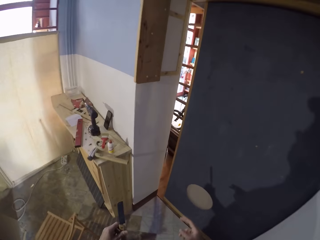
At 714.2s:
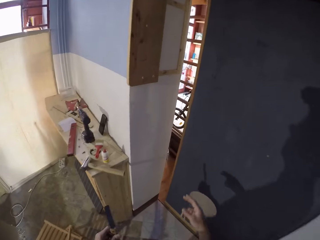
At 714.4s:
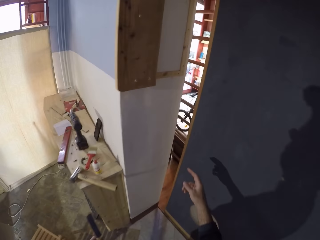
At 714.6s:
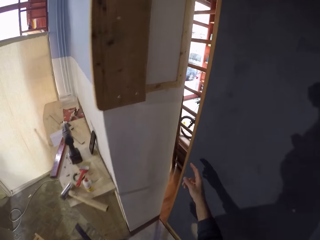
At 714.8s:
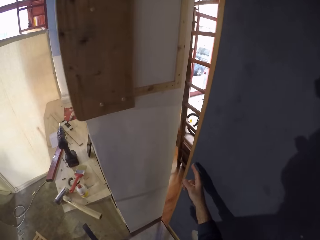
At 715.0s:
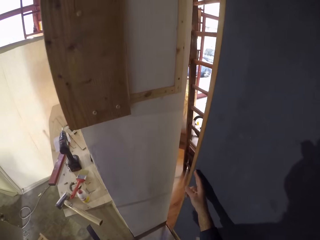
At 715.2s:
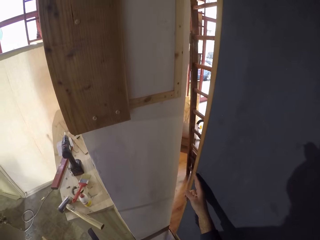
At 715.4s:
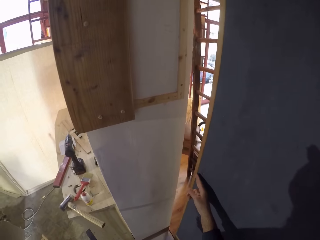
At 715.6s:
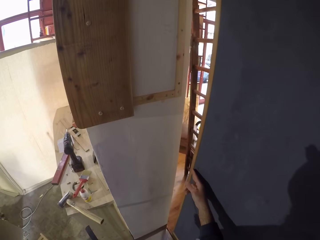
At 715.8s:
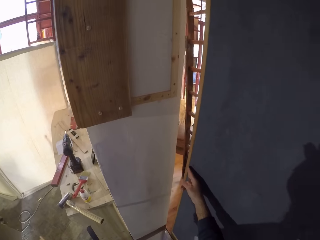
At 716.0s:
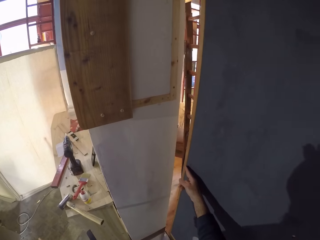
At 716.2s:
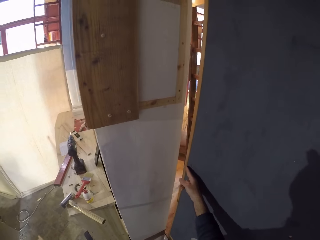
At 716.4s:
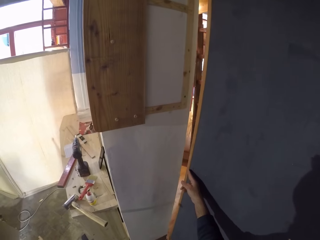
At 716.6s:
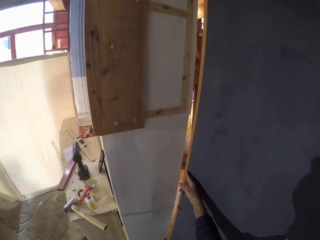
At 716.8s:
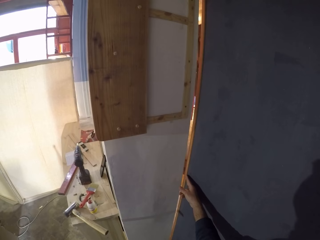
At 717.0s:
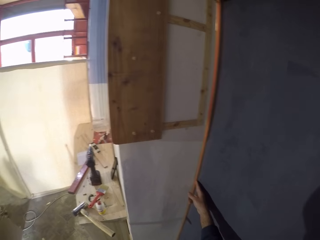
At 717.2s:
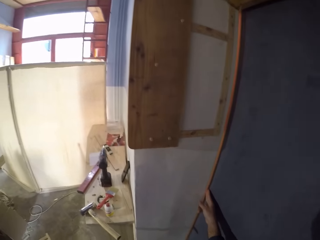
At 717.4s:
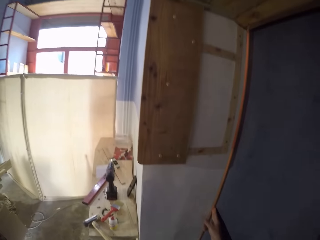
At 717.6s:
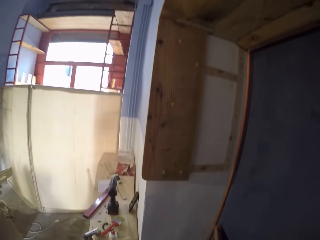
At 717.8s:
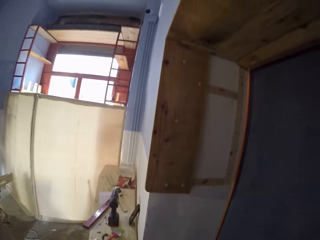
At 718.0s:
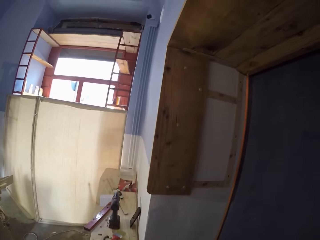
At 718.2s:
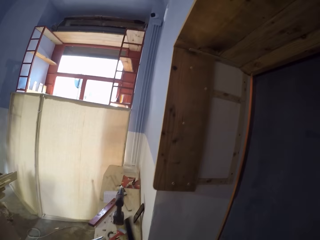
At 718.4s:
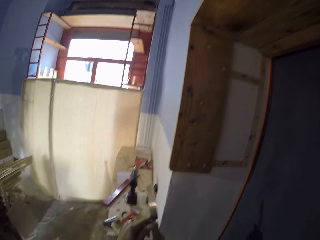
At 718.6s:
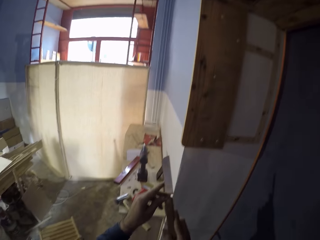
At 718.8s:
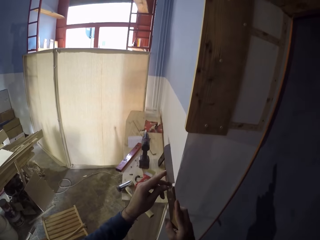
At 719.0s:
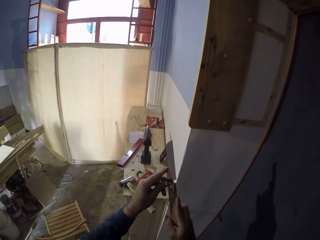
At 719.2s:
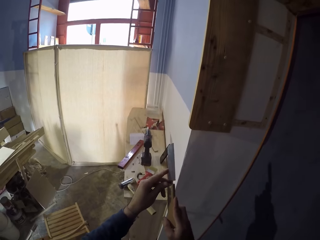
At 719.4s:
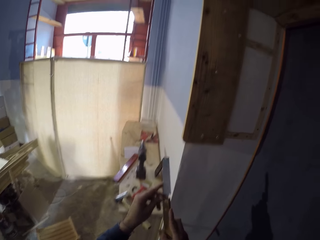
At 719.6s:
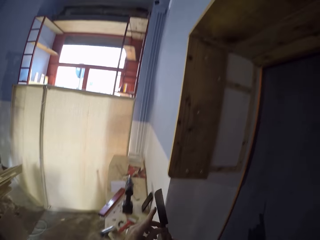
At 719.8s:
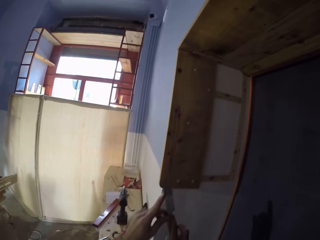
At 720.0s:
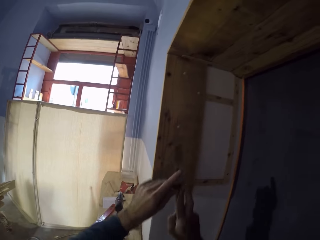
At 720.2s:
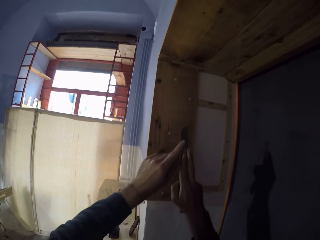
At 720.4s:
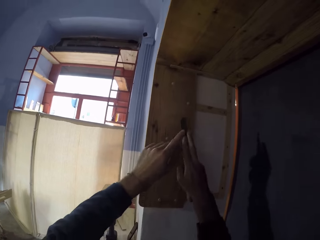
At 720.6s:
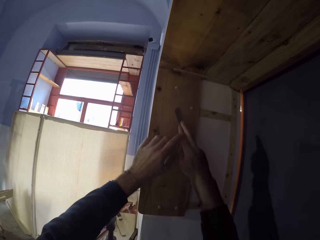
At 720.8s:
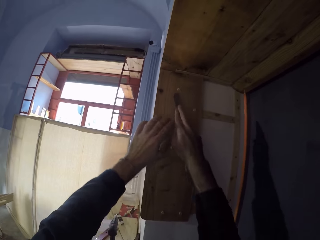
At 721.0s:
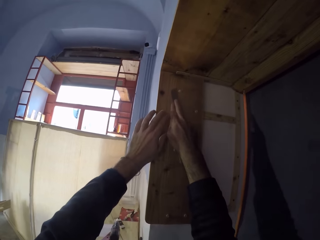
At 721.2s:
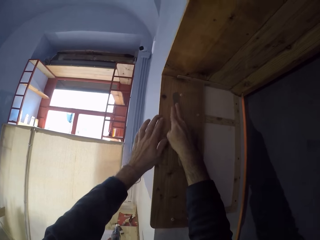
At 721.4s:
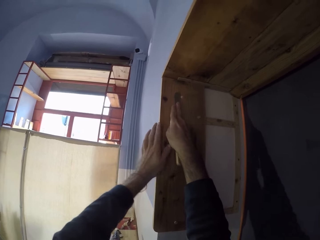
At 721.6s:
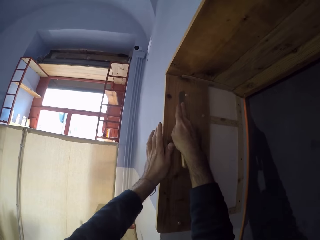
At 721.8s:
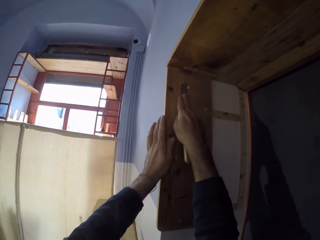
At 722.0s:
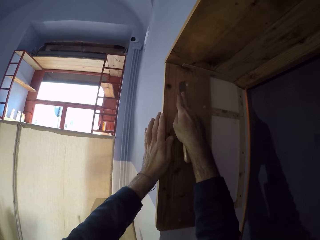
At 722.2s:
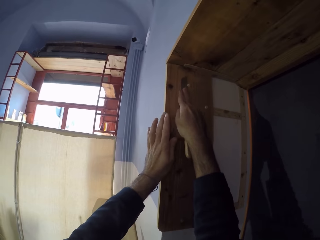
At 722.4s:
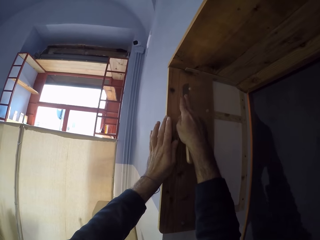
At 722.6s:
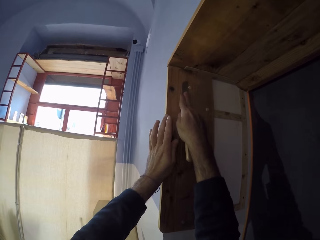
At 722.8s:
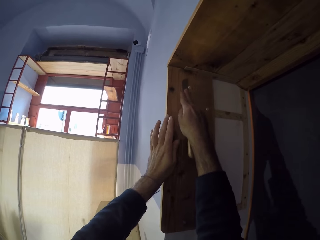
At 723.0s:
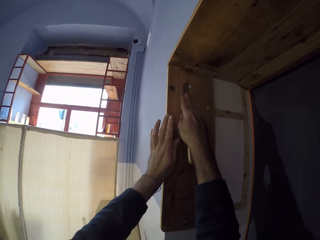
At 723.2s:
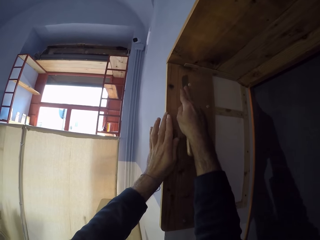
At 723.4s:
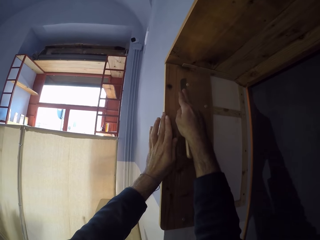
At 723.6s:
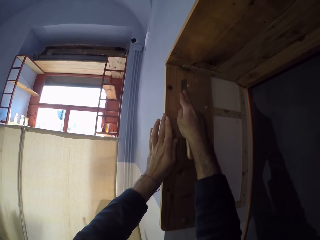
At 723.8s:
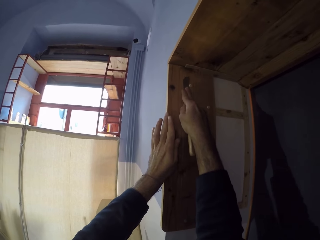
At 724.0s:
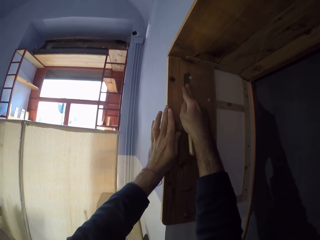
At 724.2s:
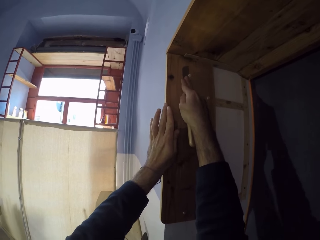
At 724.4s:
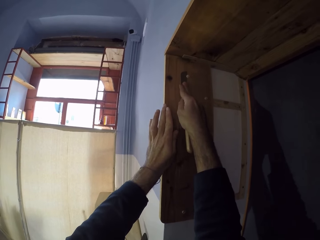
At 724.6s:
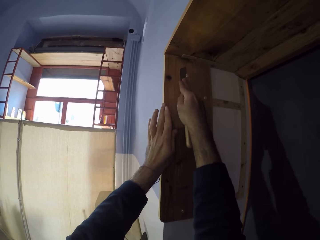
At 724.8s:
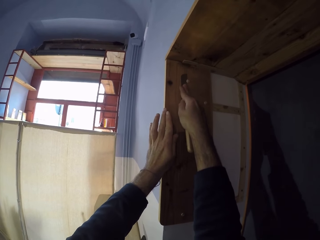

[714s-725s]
The camera wearer touches the door. He closes the door with his right hand. He looks around. He holds the knife with both hands. He lifts the knife. He cuts part of the wood with the knife. He lifts the knife. He cuts off the wooden pin's end in the wooden frame with the knife in his right hand. He rests his left hand on the wooden frame.

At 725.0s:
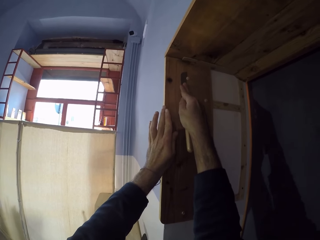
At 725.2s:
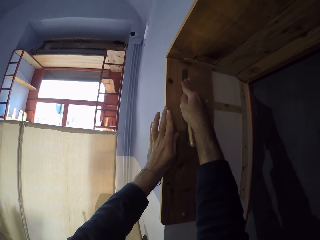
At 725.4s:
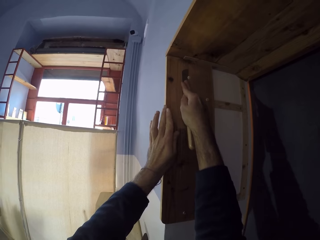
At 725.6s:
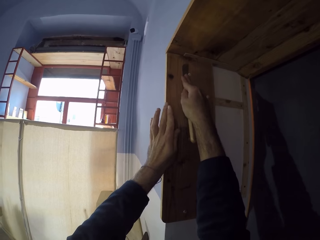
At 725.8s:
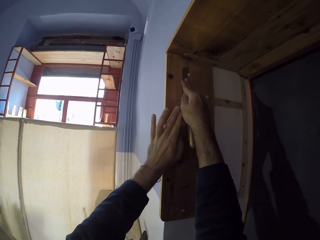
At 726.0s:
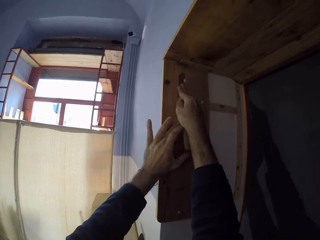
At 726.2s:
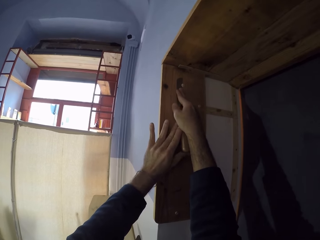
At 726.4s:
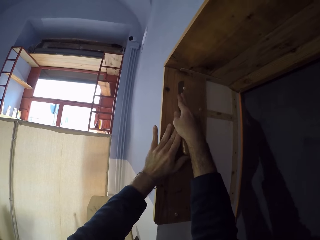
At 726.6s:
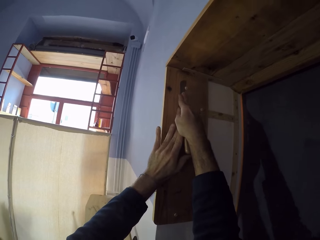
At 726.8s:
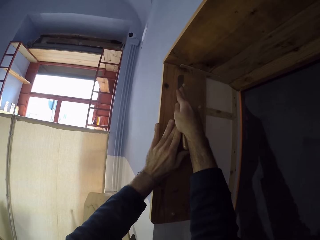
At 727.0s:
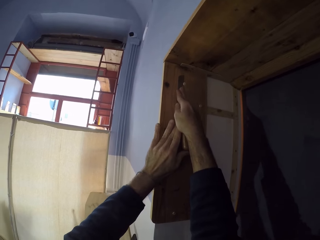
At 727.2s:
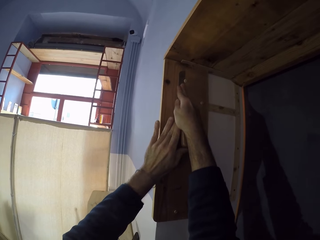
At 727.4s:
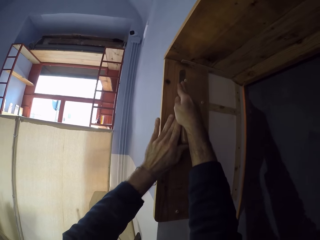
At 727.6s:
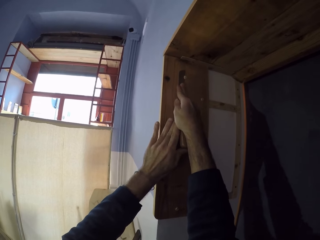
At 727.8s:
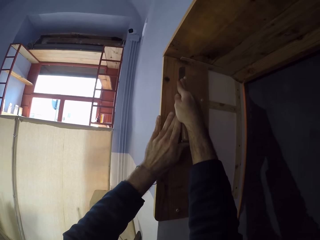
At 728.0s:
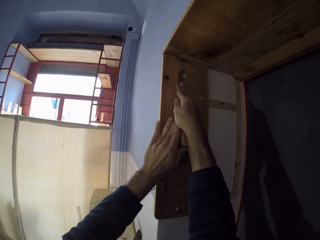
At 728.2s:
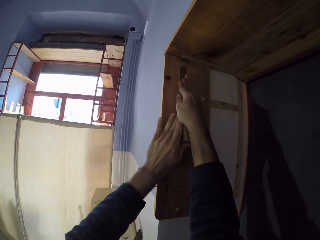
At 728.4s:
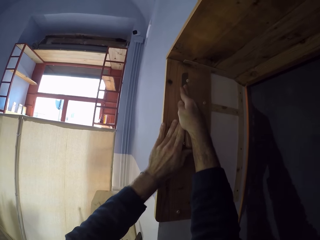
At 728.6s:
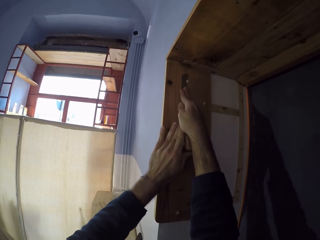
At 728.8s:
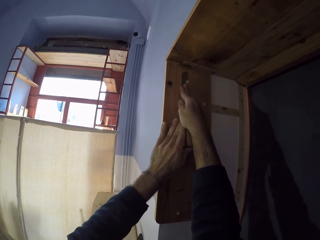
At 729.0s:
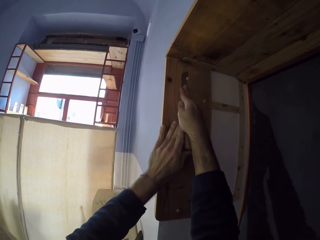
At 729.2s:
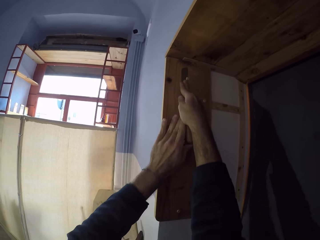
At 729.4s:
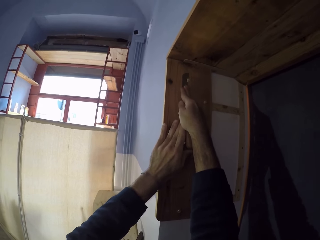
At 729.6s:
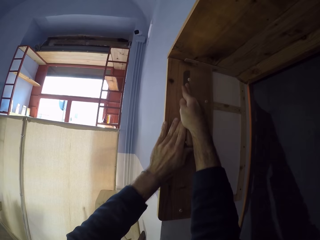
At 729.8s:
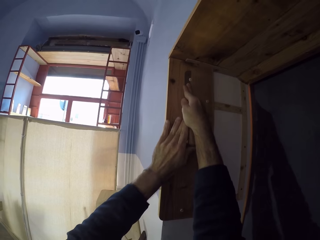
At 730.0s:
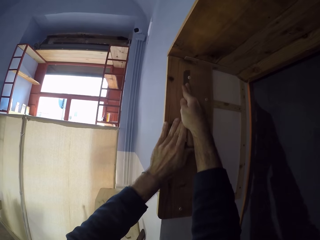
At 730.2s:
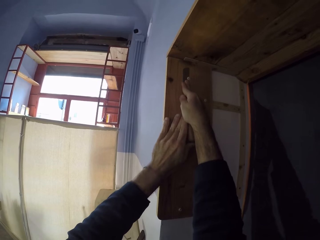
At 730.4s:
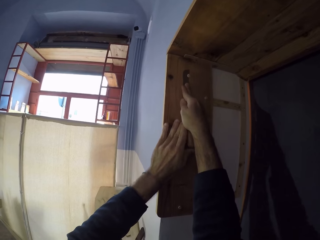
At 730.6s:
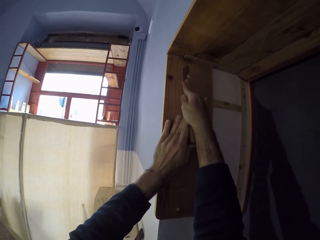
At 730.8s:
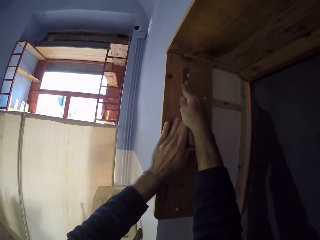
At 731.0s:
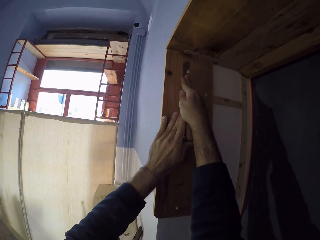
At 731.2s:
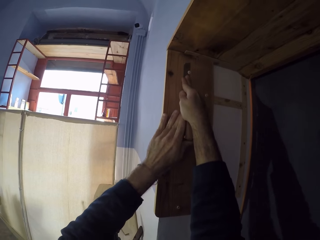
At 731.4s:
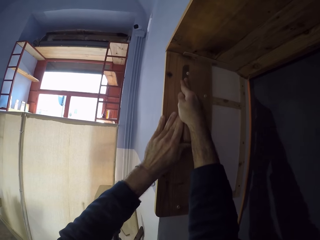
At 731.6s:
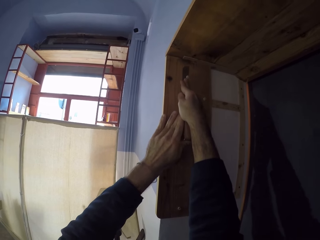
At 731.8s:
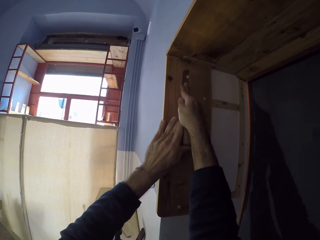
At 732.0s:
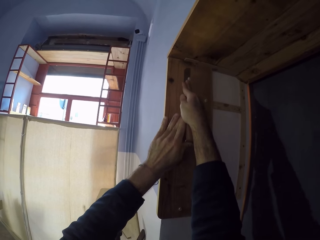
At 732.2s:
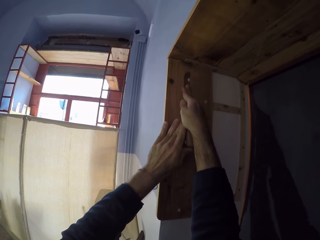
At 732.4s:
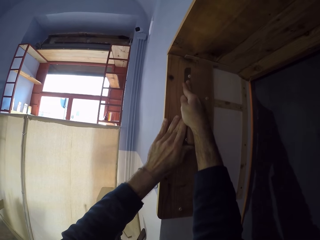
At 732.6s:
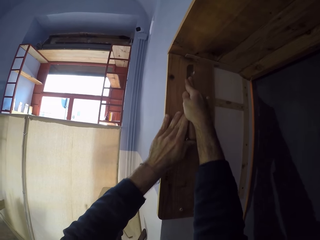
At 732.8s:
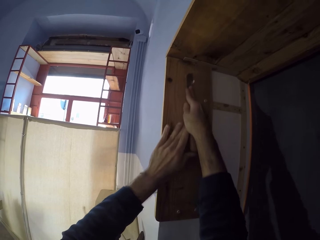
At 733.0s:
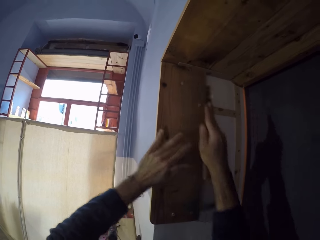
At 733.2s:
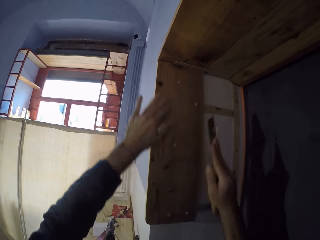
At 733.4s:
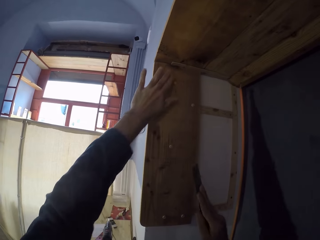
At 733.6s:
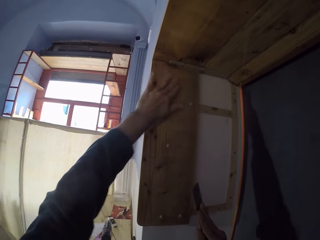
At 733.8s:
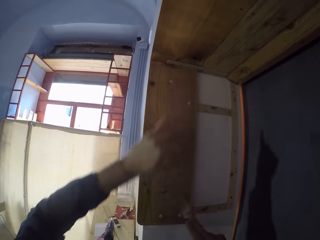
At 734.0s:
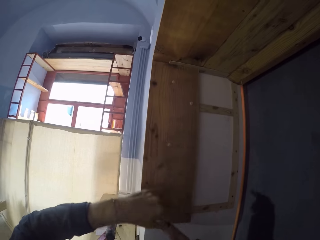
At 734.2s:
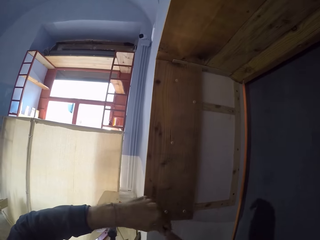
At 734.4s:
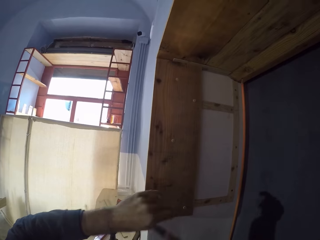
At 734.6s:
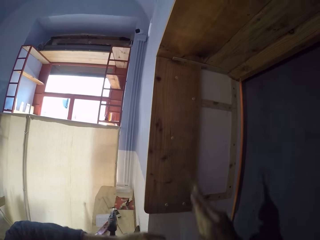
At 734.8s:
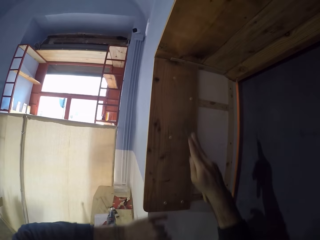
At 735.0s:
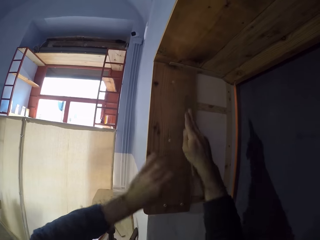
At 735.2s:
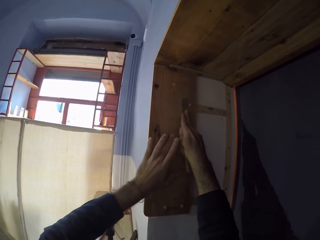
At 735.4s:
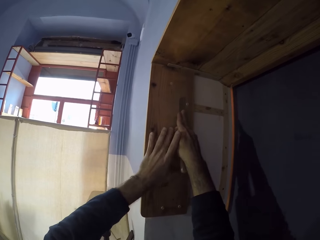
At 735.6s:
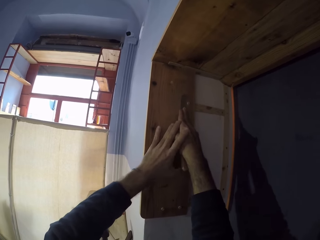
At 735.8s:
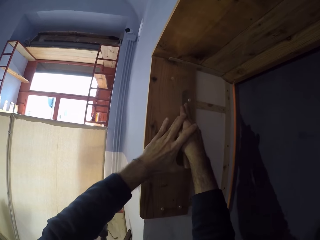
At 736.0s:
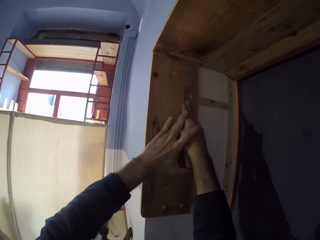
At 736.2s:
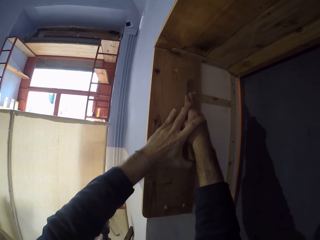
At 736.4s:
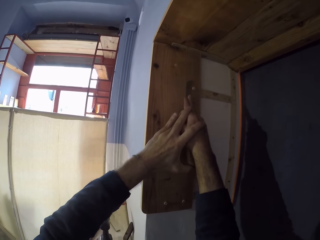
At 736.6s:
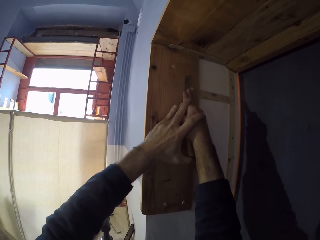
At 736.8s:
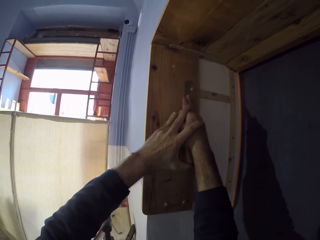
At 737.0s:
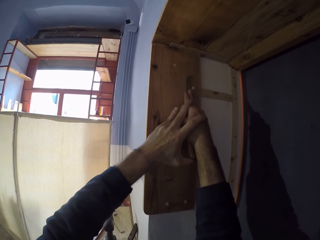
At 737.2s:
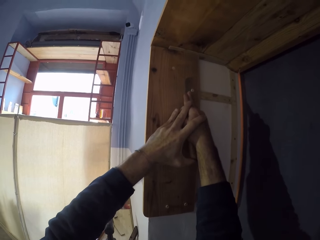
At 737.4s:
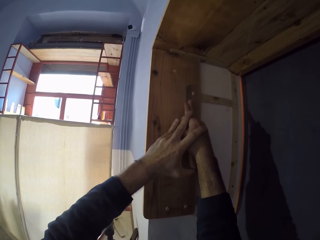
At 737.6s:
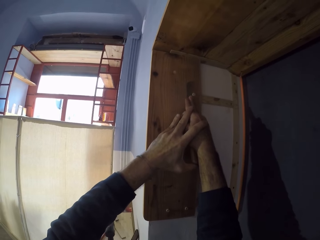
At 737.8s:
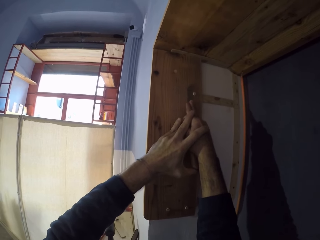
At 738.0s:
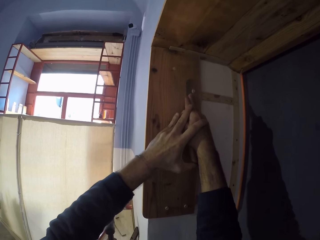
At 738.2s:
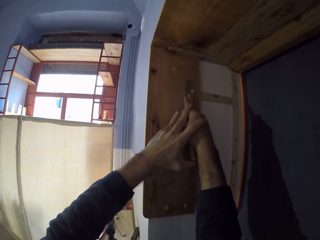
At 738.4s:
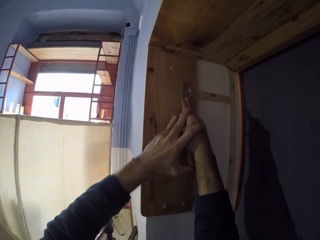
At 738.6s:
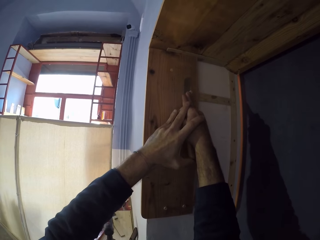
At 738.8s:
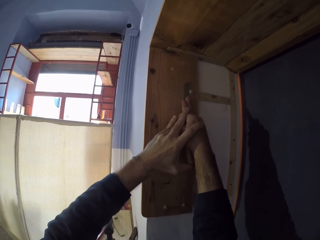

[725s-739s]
The camera wearer cuts off the wooden pin's end in the wooden frame with the knife in both hands. He removes the knife from the wood. He touches the wooden frame with his left hand. He wipes the wood with the left hand. He moves both hands. He lifts the knife. He wipes the wood with the left hand. He cuts off the wooden pin's end in the wooden frame with the knife in both hands.
